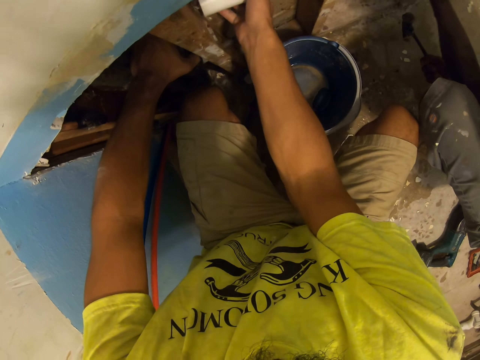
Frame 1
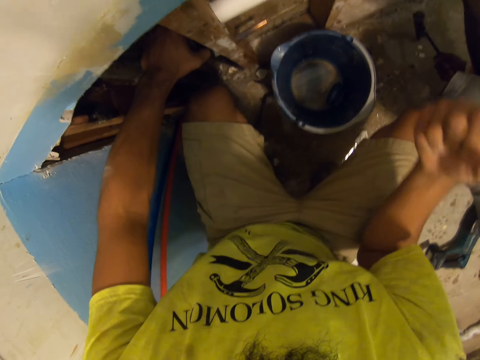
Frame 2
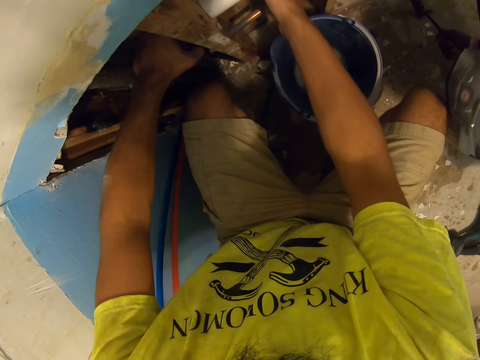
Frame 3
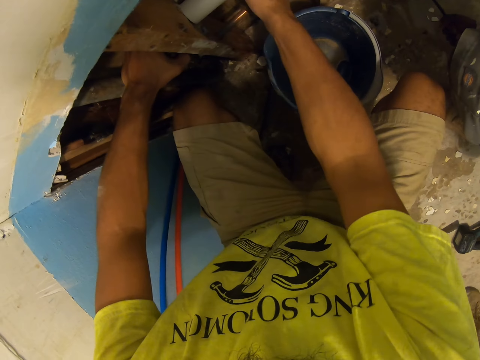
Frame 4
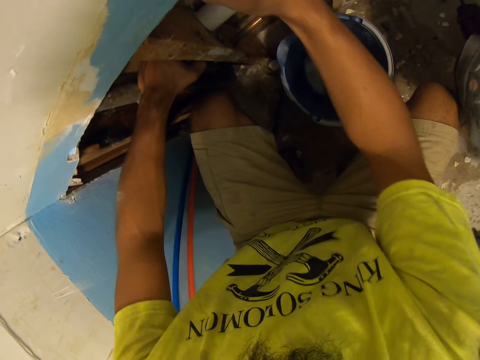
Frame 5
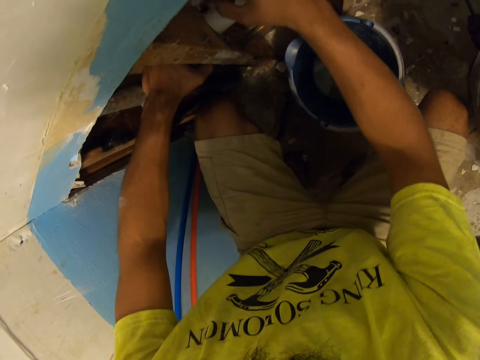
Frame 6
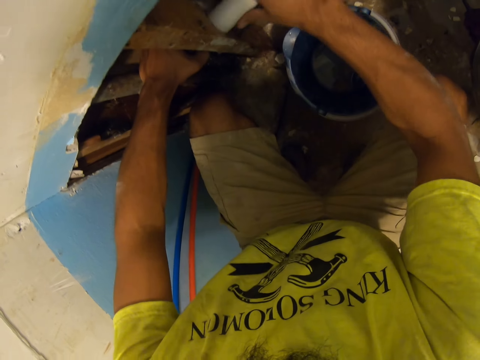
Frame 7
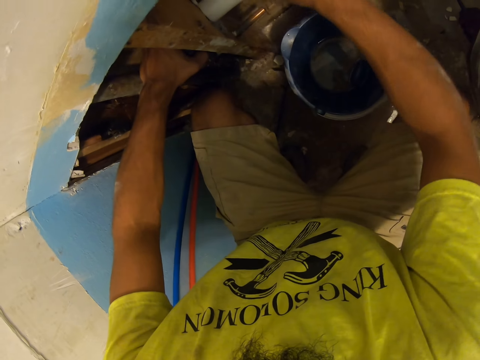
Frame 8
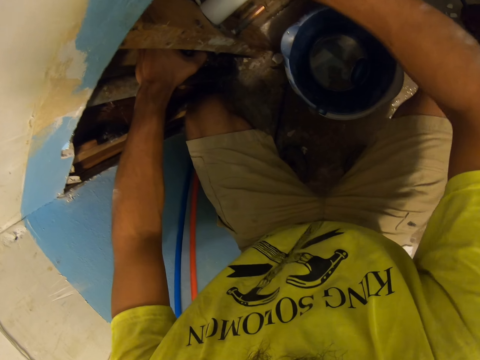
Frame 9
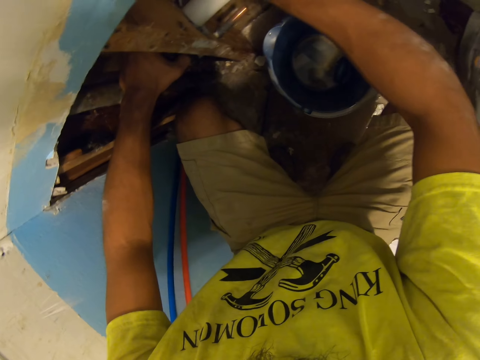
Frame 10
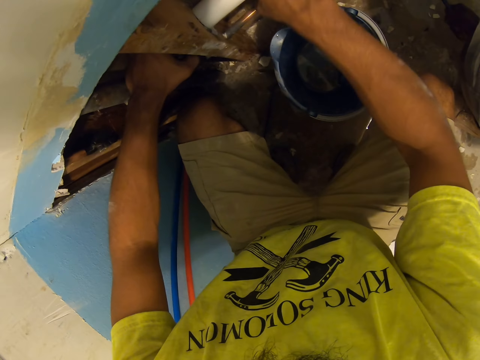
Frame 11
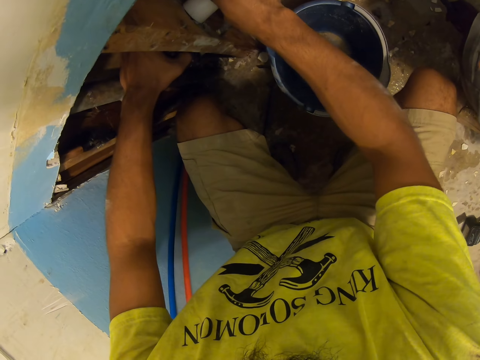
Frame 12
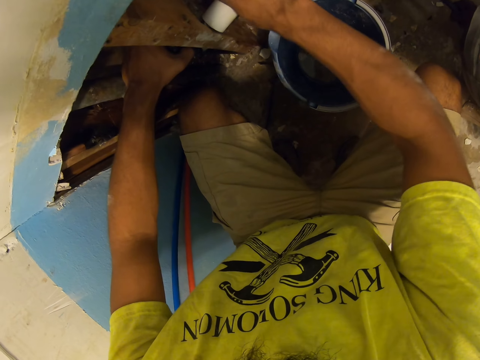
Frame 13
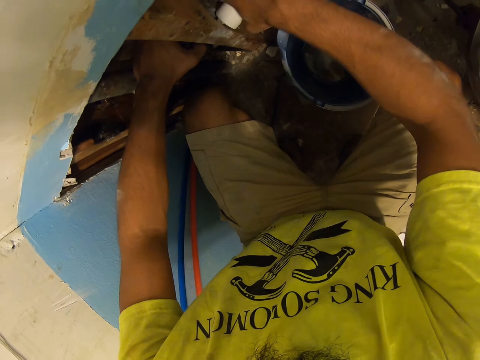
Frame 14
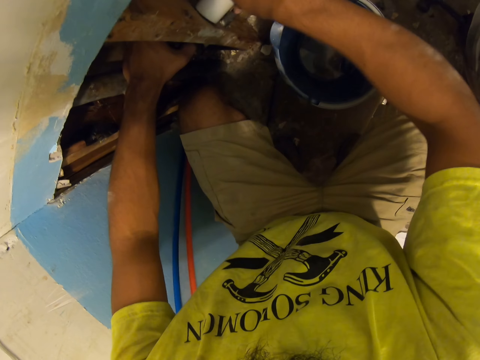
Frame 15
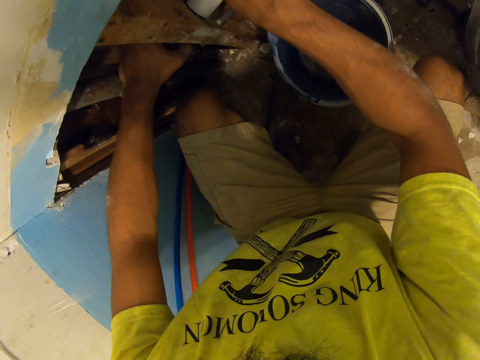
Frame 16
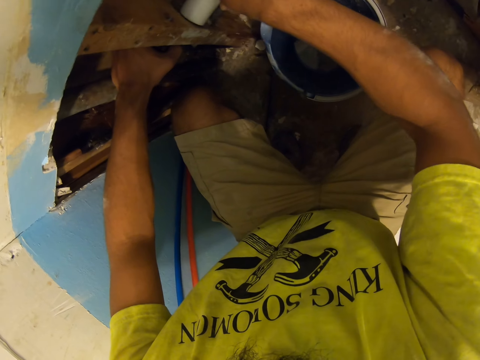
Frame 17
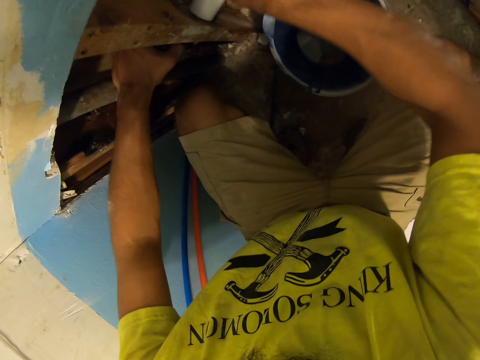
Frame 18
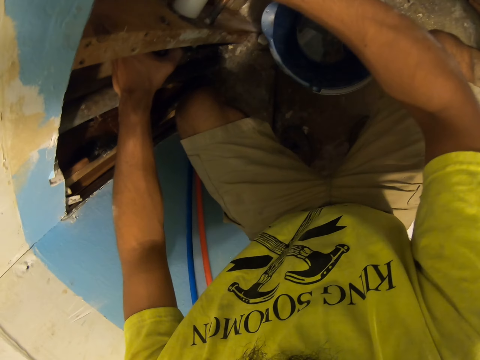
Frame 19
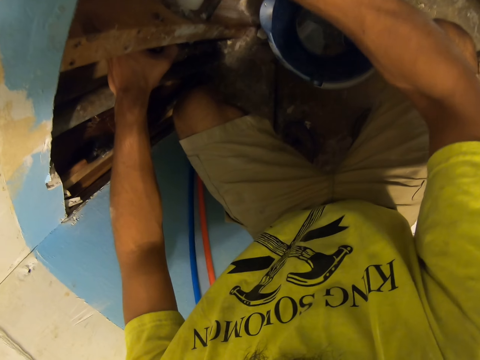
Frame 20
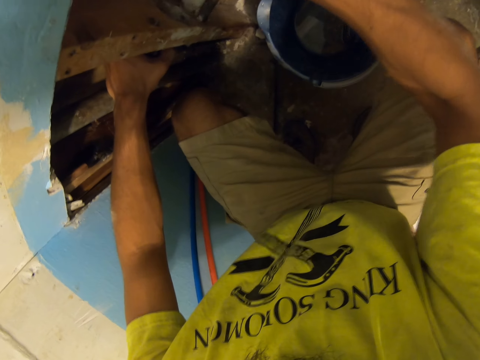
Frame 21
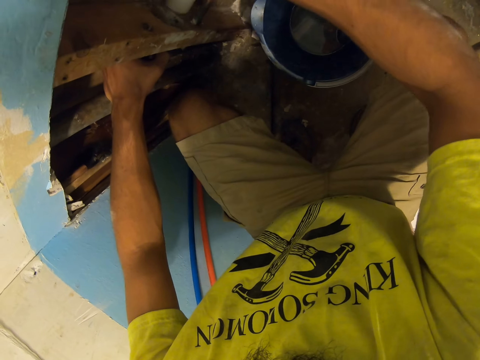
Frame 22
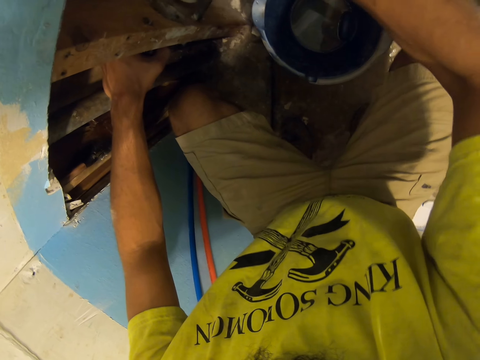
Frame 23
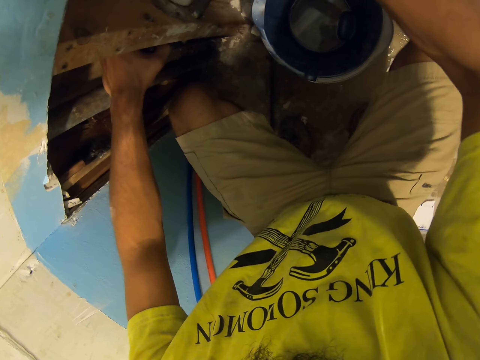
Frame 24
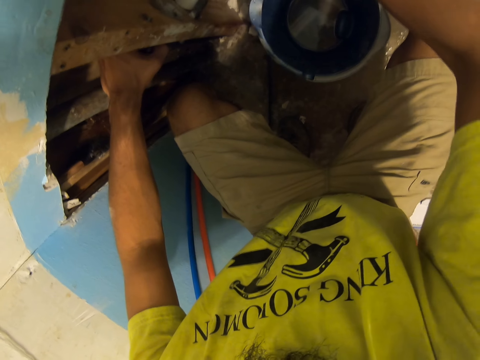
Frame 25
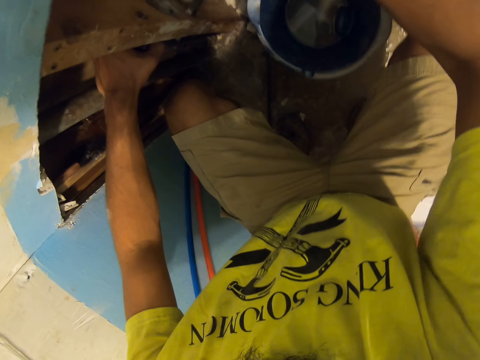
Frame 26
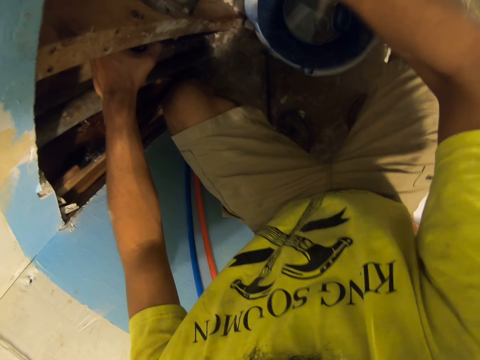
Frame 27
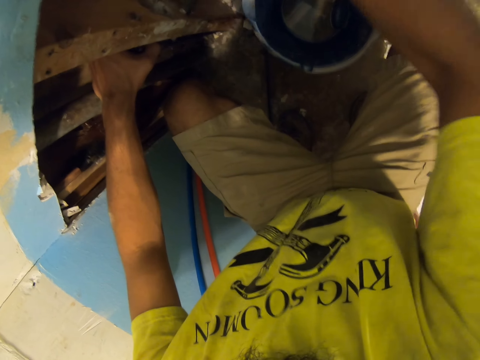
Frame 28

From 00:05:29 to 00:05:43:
The camera wearer removes his hand from the pipe. He holds the pipe. A man stands close to the camera wearer. The camera wearer hits the pipe with his hand. He shakes the pipe. He pulls the pipe on the wall.

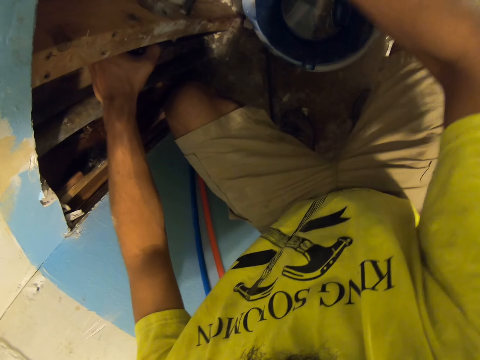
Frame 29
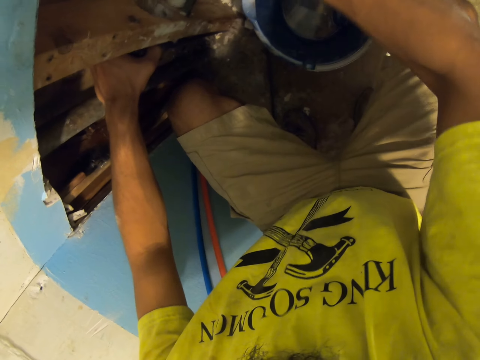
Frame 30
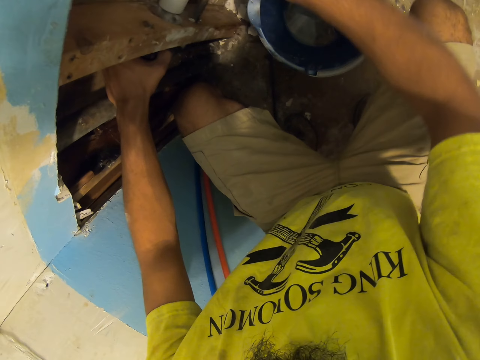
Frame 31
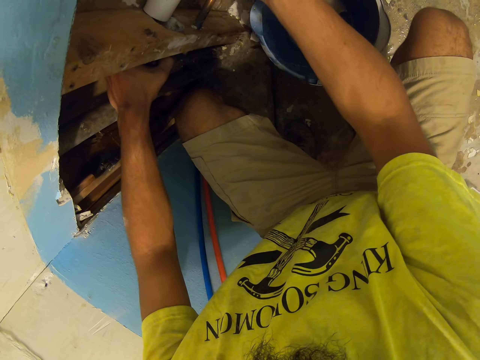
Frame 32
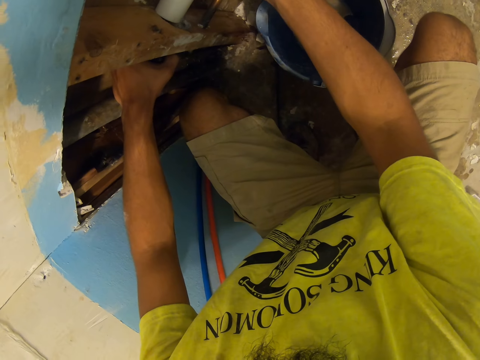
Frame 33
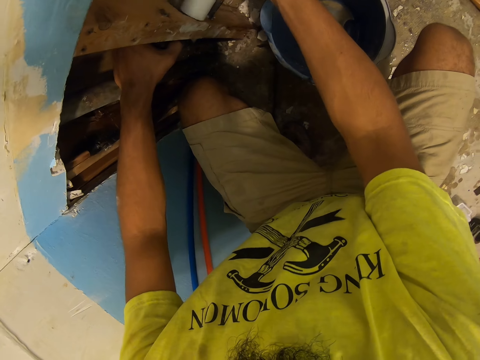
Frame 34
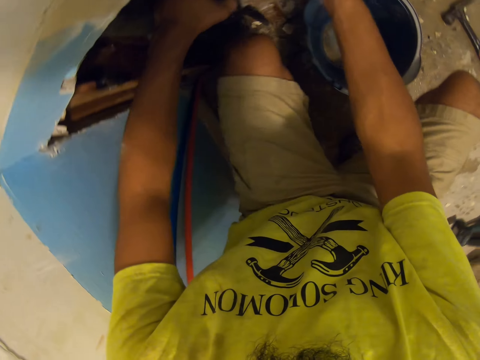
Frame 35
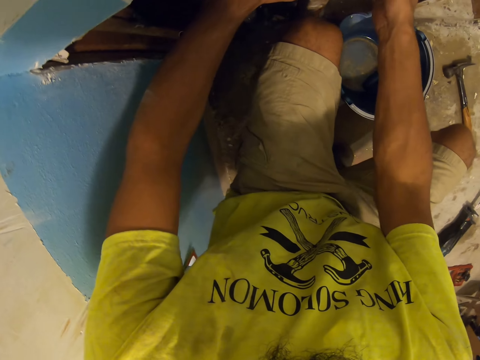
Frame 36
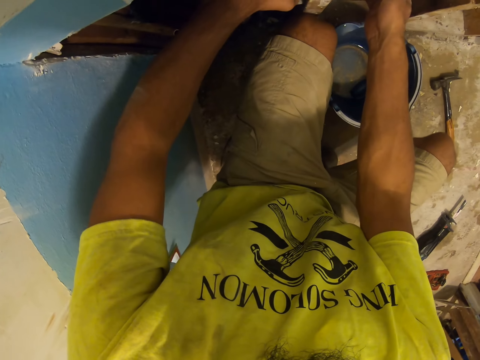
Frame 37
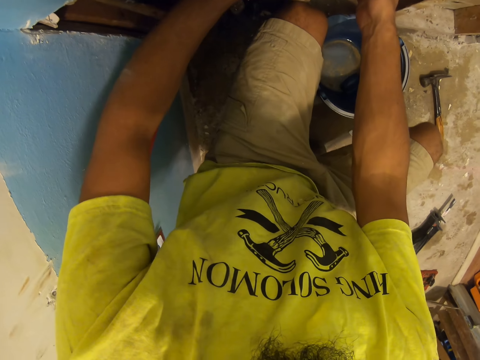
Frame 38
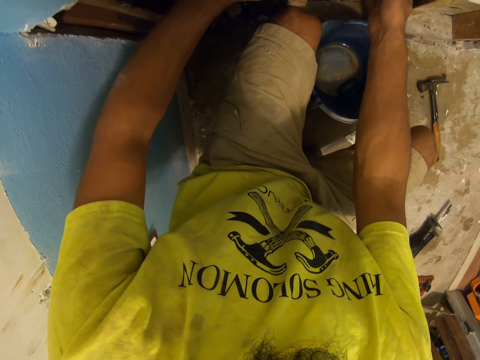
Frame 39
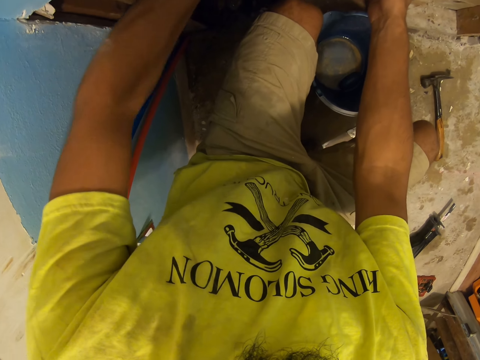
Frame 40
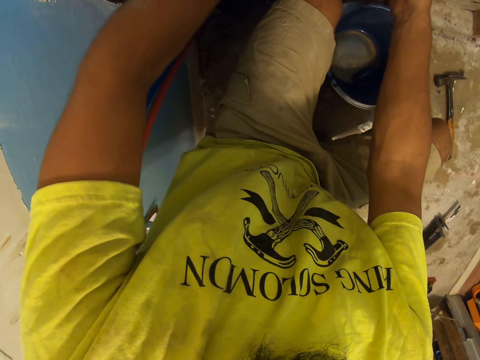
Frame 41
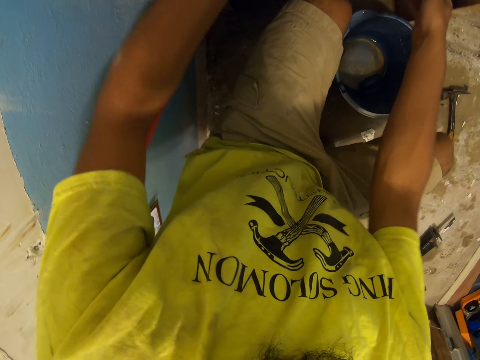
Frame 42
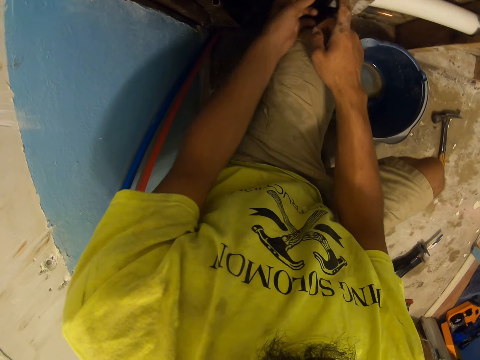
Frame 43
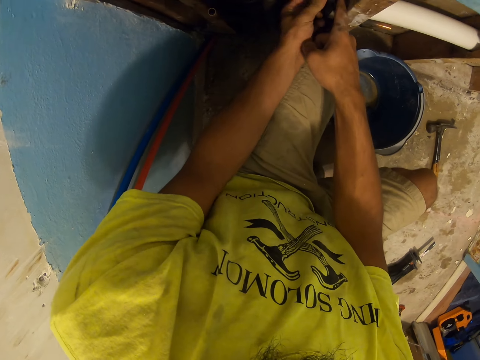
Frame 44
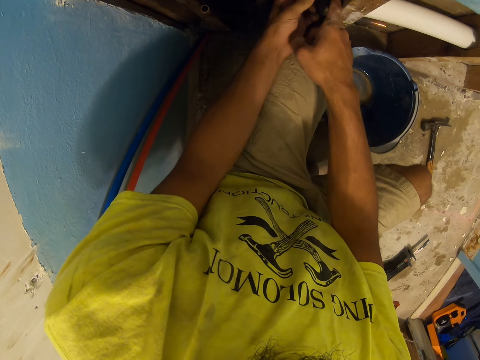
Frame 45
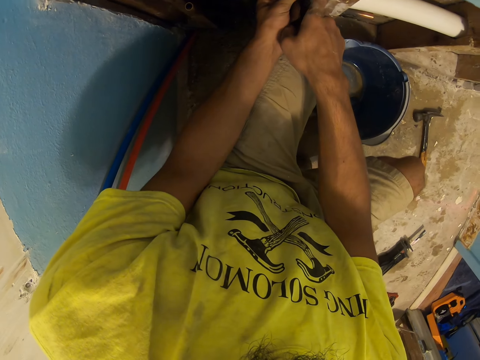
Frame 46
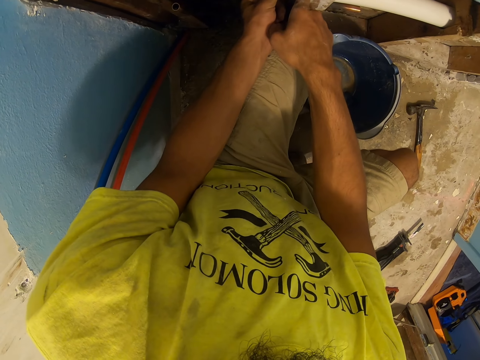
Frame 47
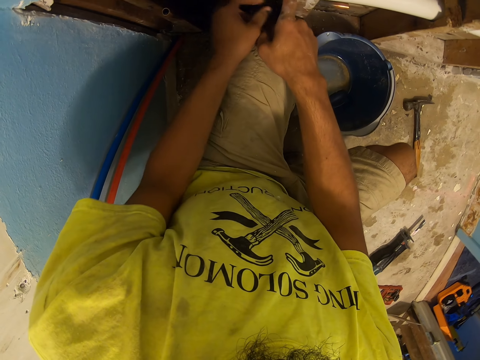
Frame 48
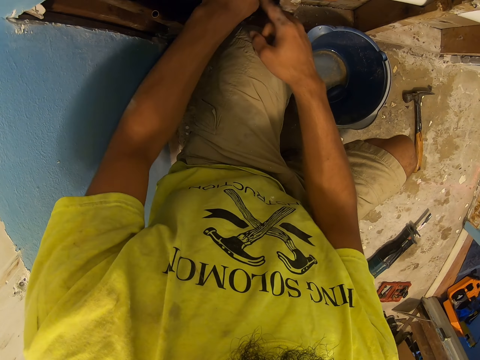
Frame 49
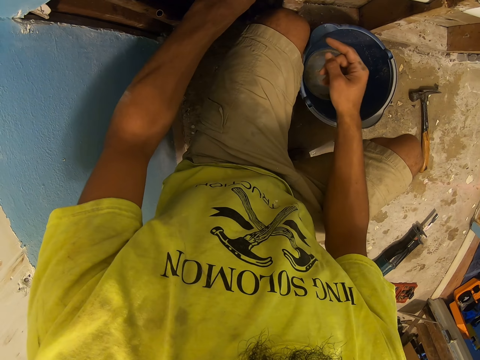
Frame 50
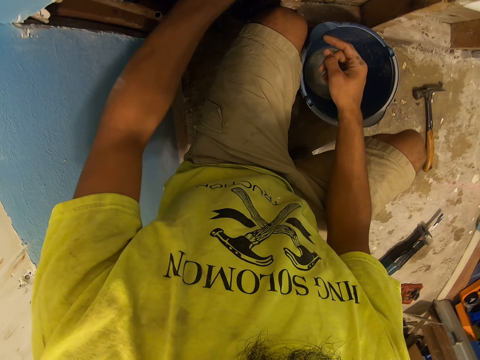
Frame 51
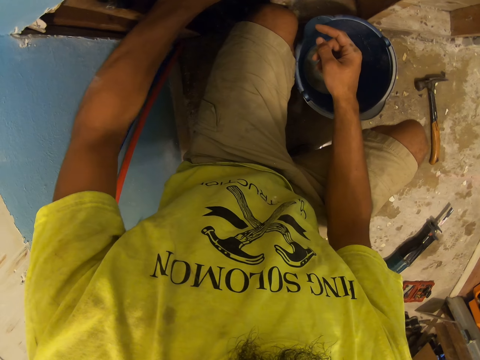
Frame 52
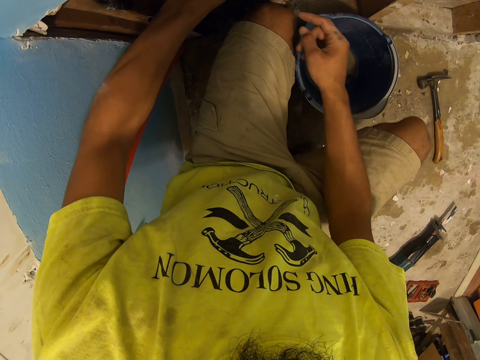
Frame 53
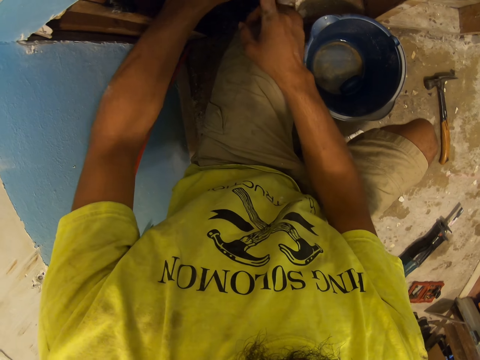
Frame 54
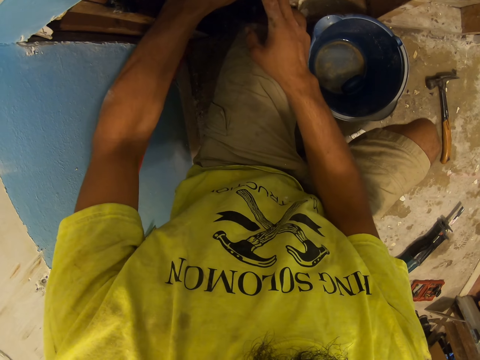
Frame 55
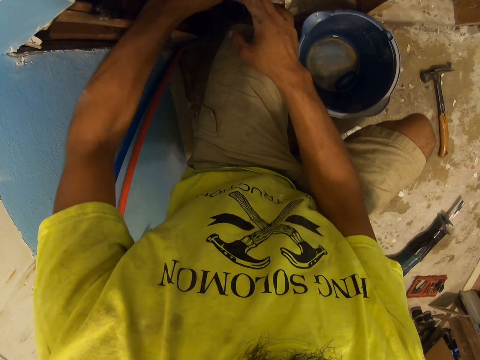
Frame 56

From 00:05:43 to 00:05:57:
The camera wearer holds a pipe. He looks around. He places his hands on the wall. He holds something. He opens an elastic rubber from the wall.
